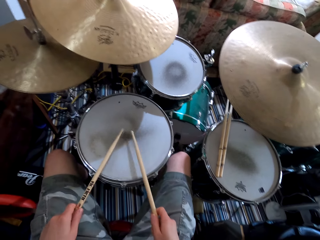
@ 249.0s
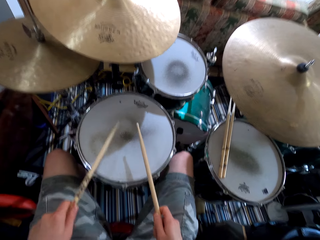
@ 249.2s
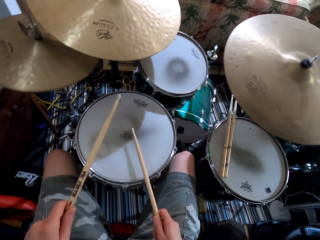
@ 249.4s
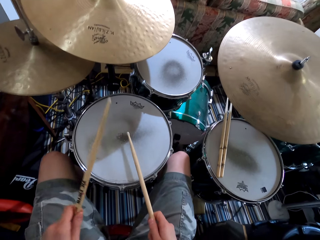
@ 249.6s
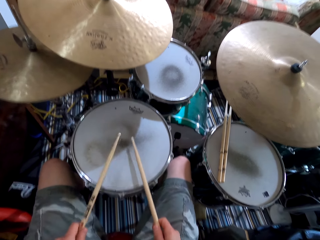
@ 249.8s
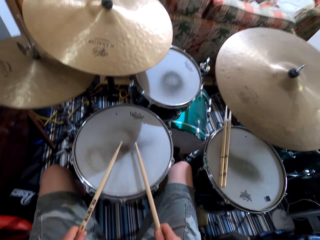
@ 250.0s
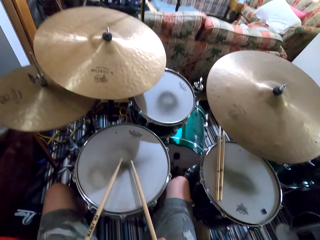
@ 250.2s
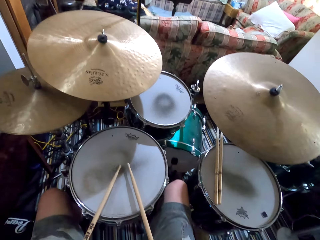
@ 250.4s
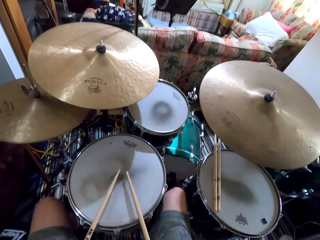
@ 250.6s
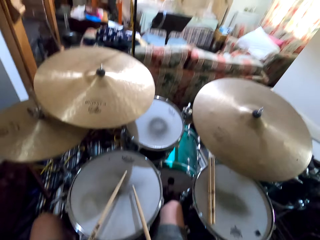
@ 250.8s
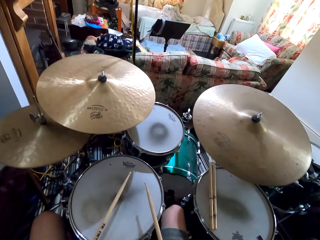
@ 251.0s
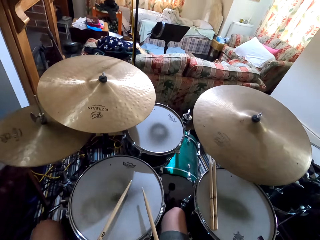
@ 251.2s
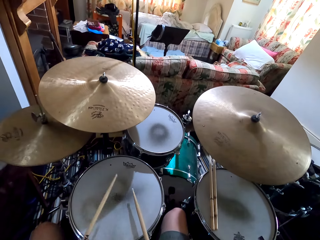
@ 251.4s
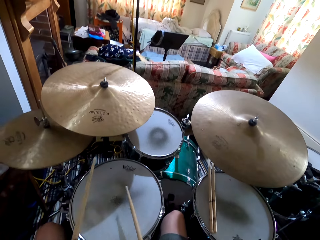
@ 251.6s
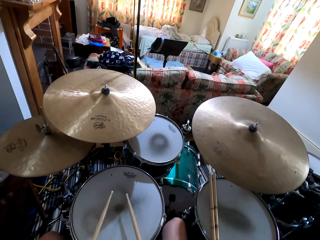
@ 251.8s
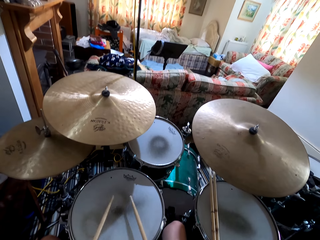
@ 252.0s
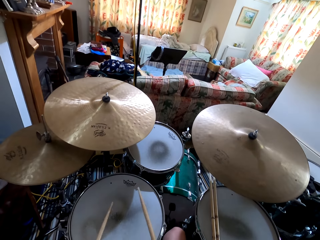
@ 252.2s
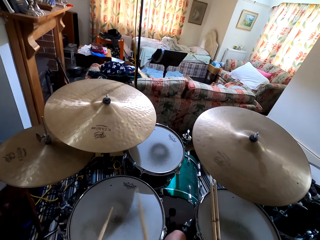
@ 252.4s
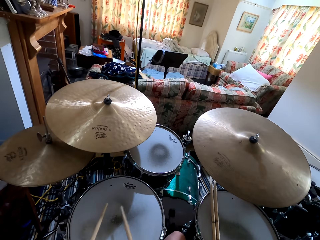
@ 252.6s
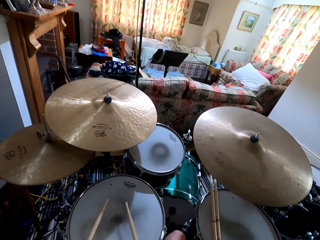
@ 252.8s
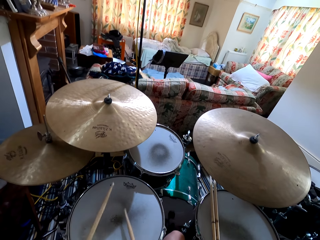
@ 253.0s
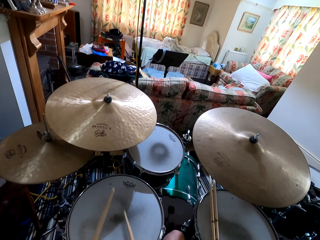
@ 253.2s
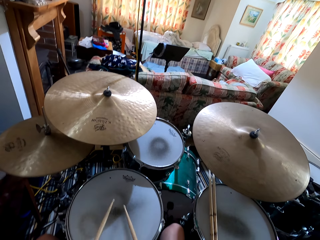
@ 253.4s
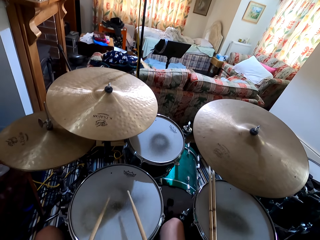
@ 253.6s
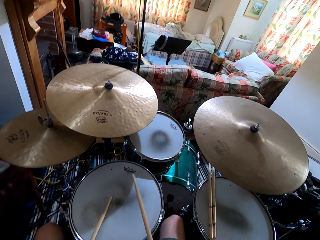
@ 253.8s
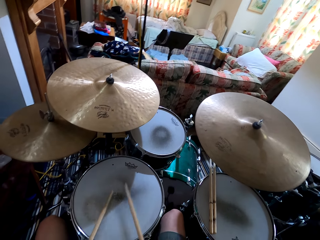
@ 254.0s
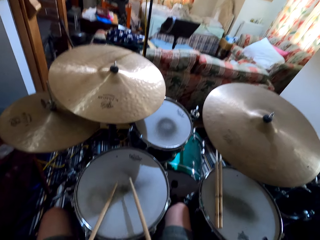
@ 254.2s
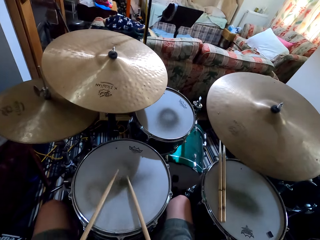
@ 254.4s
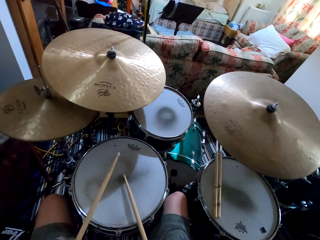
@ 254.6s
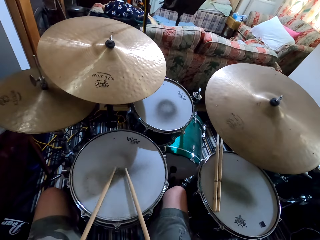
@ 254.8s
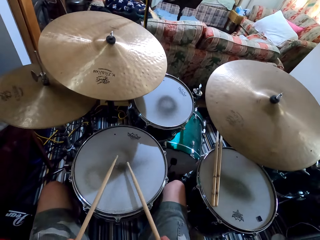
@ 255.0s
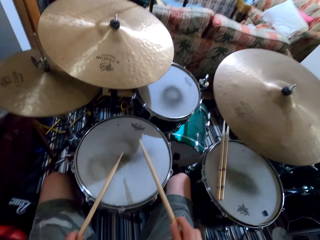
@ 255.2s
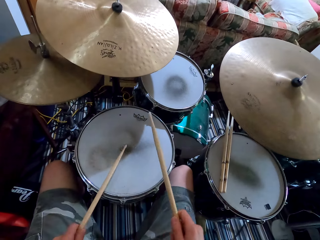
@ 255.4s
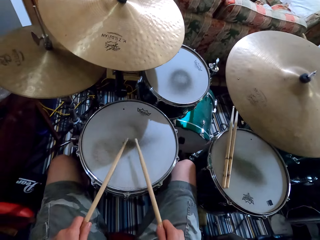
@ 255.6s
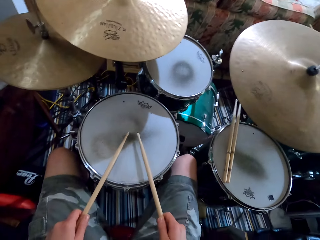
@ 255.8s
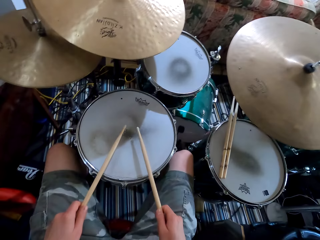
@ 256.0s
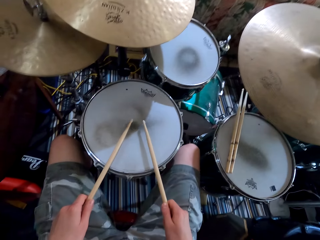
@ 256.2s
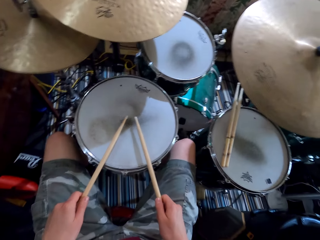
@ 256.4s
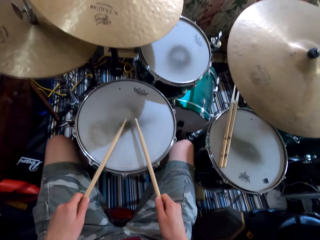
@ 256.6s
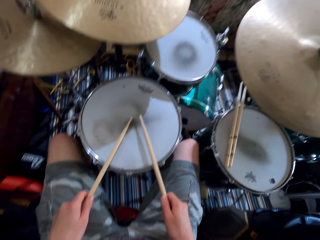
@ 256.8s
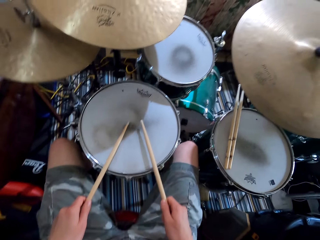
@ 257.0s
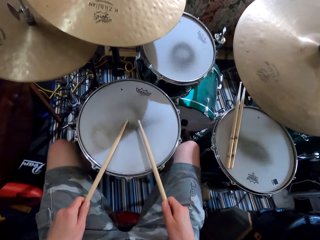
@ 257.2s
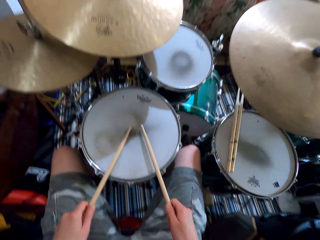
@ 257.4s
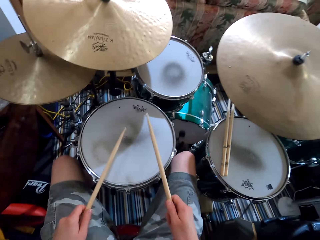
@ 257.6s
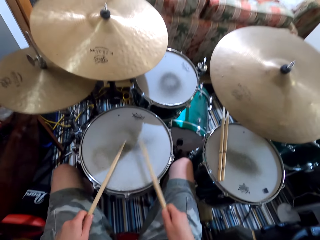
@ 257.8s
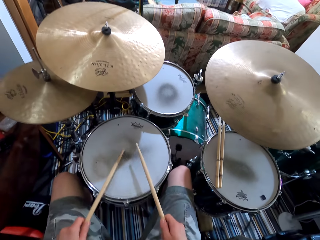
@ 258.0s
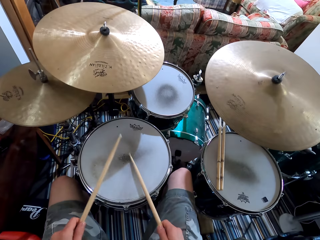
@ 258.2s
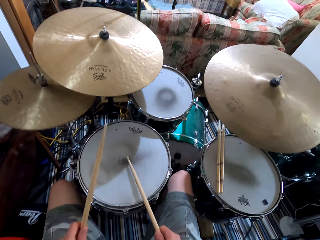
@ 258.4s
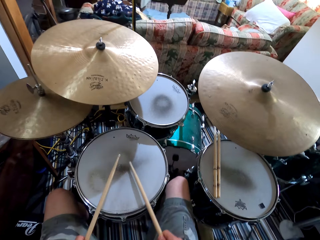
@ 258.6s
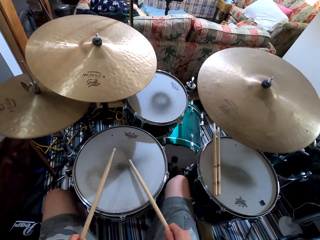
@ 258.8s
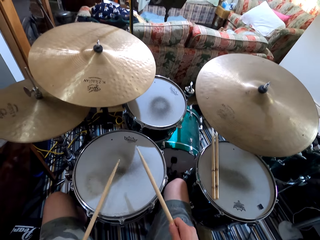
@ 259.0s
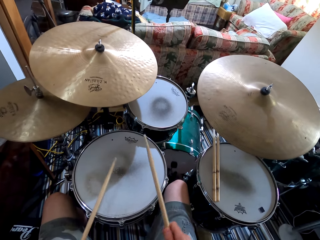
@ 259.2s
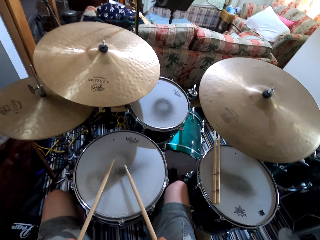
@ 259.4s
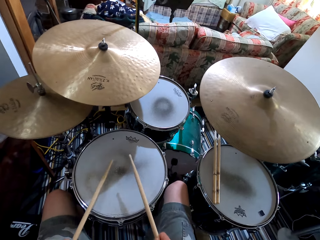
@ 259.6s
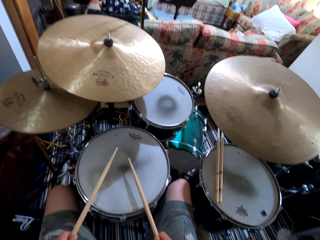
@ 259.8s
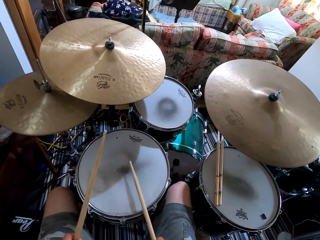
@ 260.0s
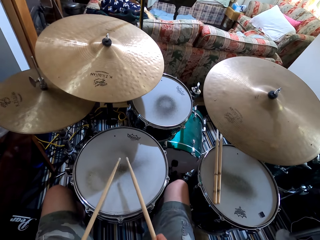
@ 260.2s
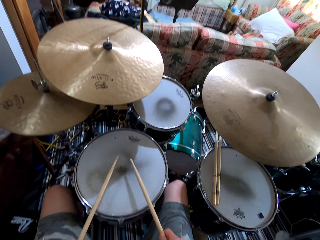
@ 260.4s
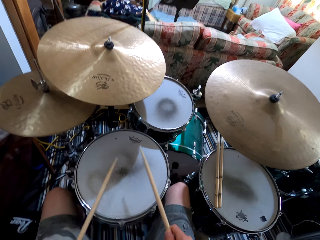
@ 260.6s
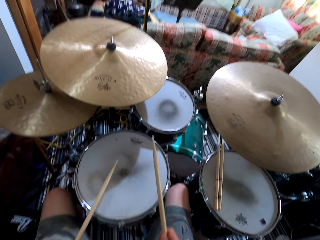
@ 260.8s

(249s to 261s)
The camera wearer shakes legs. They play the drum. They shake a leg. They pause to play the drum. They play the drum.

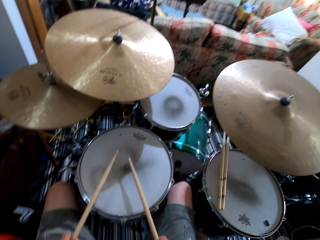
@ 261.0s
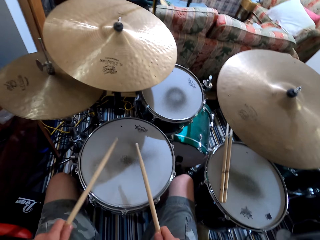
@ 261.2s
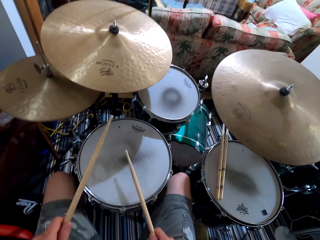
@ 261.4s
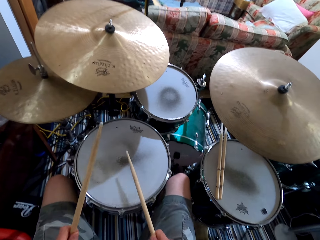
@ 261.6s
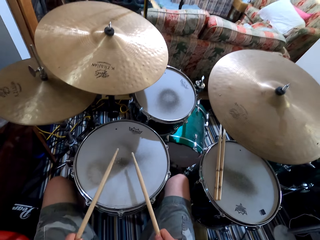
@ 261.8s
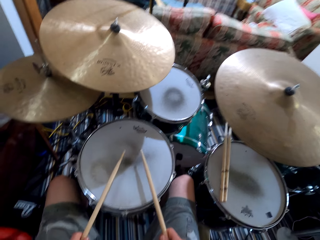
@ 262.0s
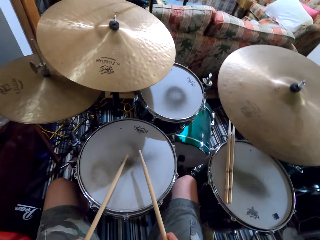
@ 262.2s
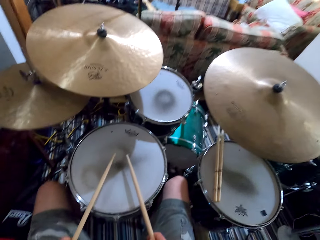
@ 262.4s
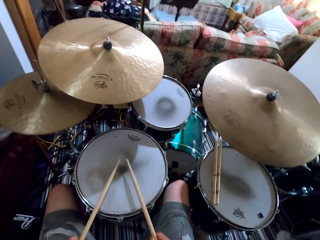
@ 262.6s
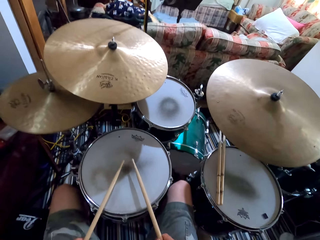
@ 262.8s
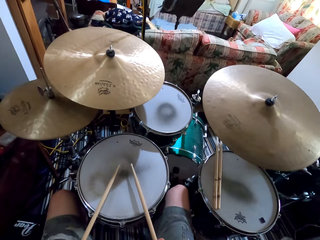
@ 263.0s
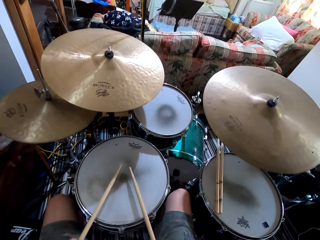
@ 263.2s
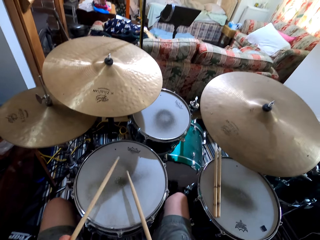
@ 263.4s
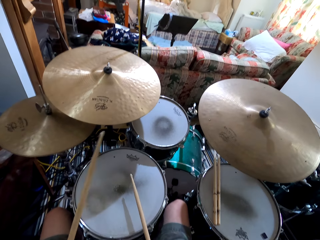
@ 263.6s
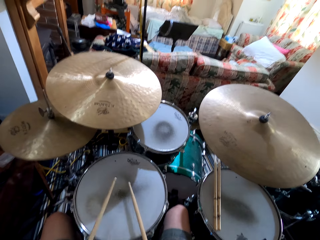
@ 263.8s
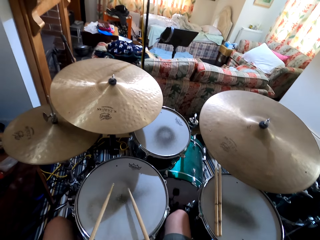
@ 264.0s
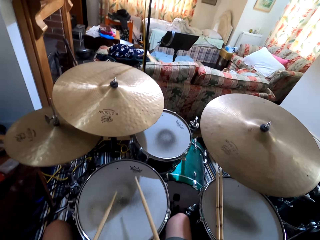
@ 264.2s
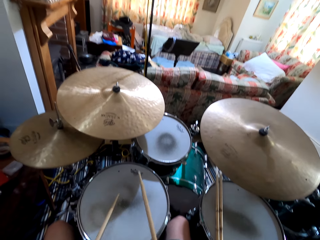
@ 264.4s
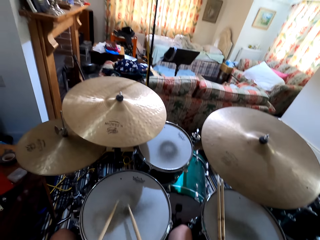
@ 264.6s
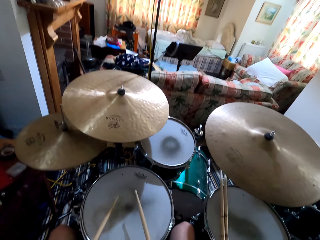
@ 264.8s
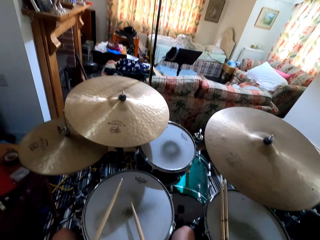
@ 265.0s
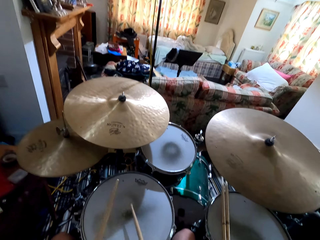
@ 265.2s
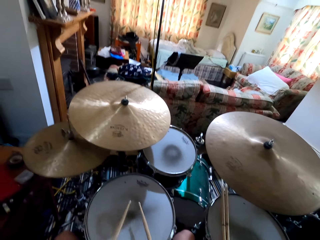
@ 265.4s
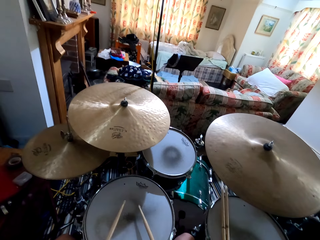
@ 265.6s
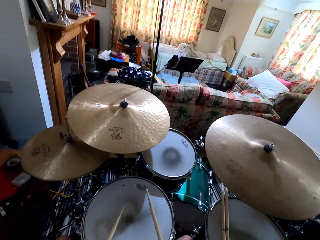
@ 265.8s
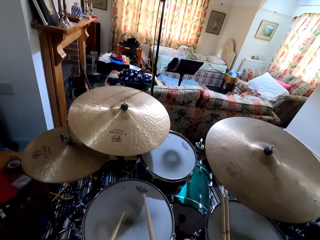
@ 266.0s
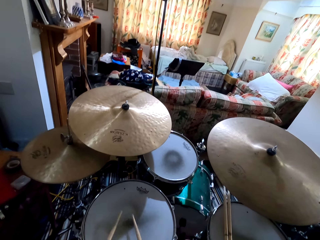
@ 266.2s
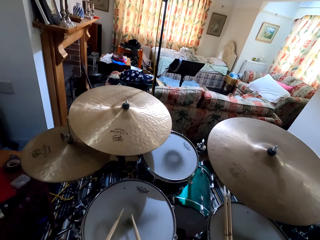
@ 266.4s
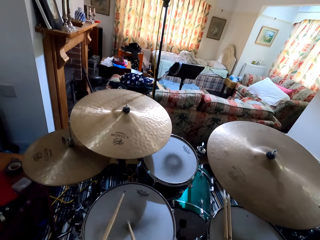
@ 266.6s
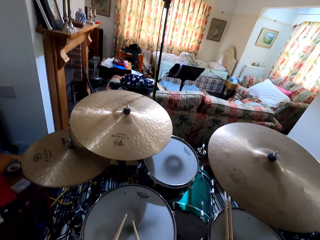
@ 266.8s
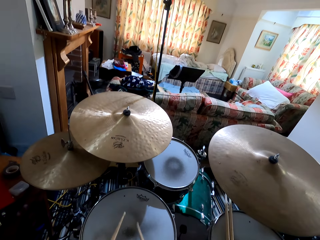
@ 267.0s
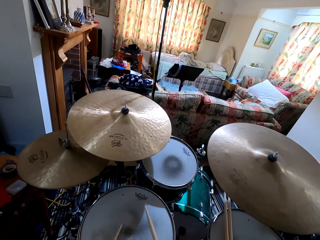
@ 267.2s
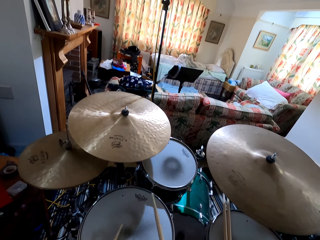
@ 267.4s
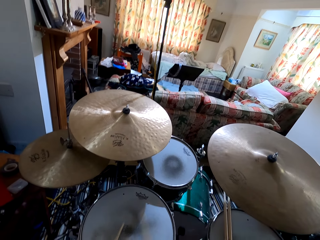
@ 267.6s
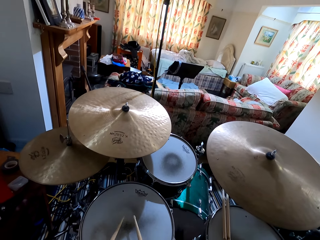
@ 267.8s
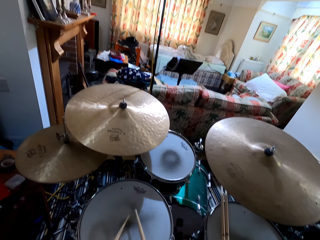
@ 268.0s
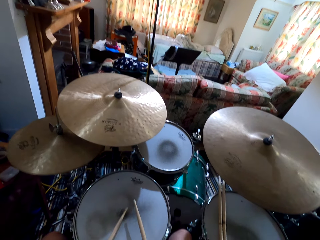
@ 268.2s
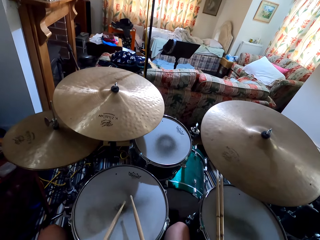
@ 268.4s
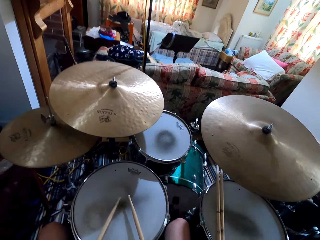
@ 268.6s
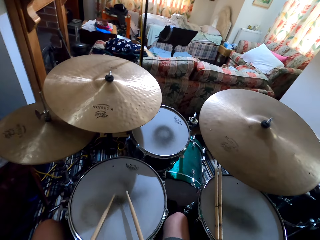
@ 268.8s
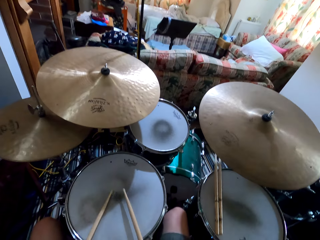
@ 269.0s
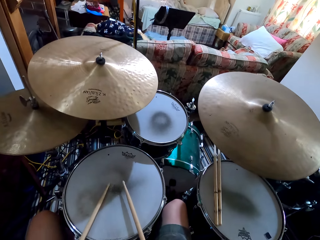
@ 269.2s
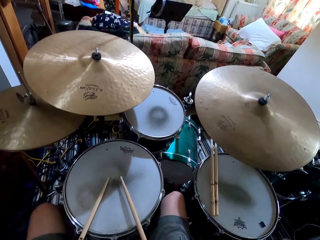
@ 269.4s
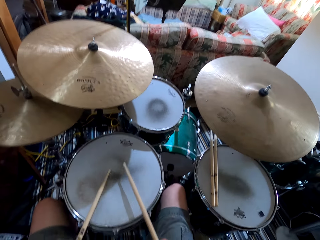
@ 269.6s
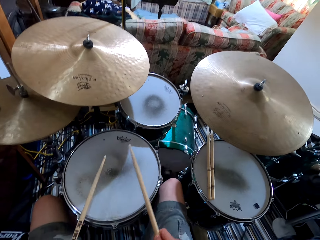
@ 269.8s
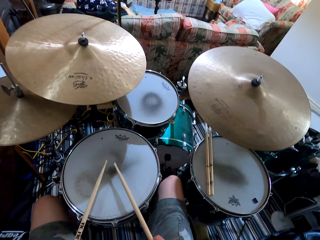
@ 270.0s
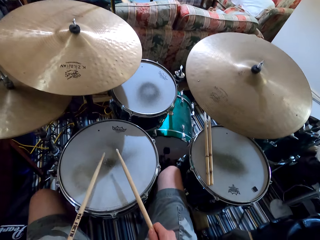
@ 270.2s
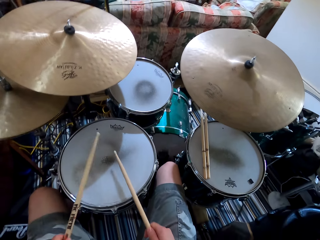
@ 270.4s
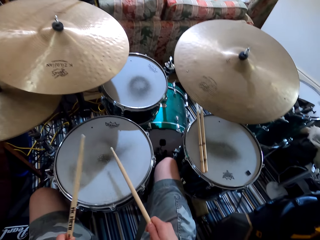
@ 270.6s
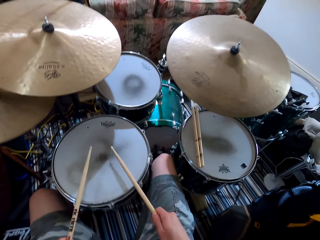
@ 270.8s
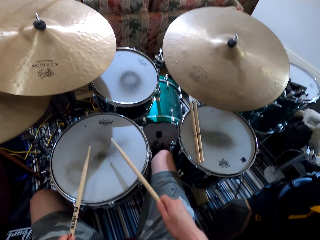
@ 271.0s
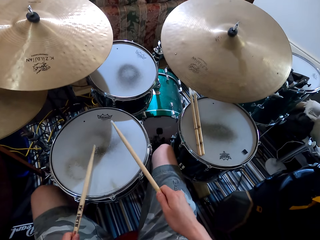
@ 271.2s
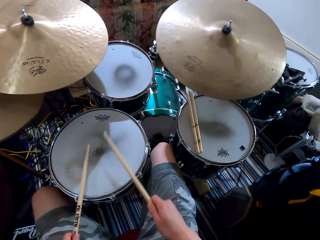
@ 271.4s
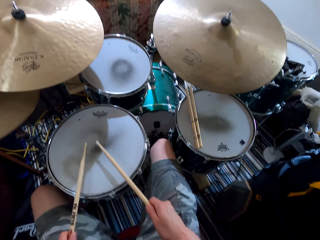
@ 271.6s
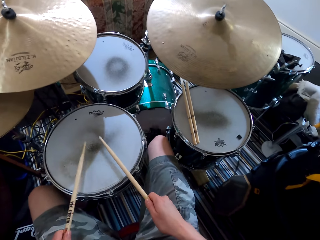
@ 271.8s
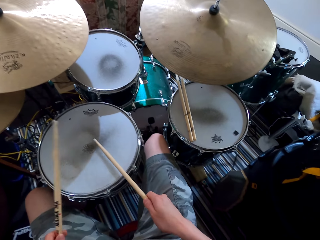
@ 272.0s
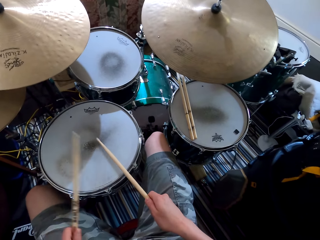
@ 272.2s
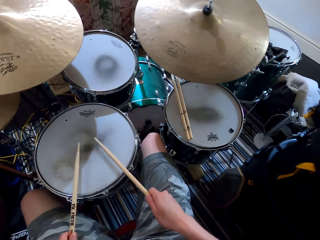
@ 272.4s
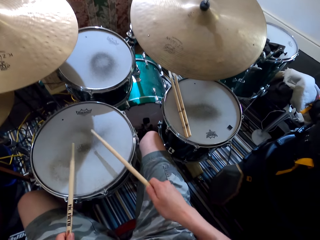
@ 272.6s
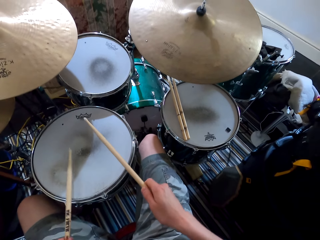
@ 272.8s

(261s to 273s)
The camera wearer shakes a leg. They play the drums.
